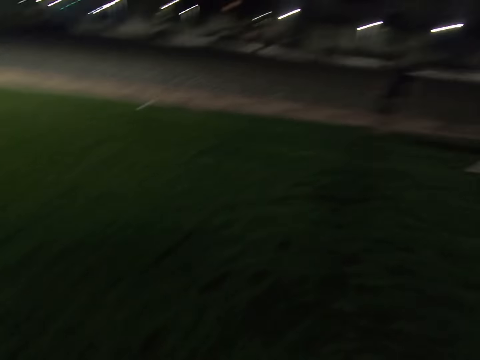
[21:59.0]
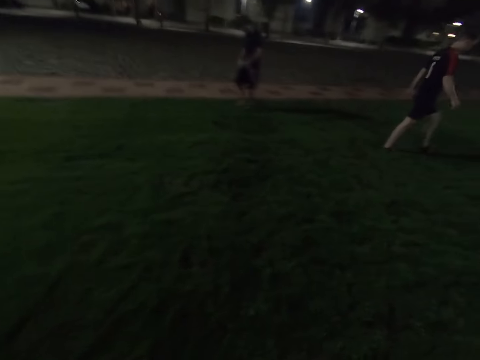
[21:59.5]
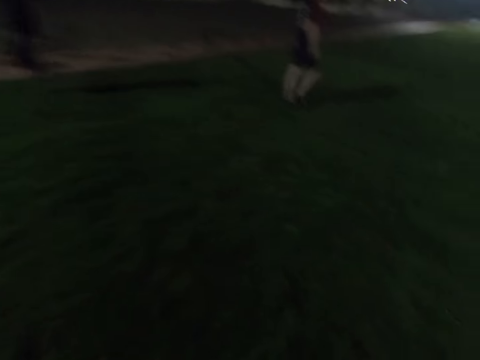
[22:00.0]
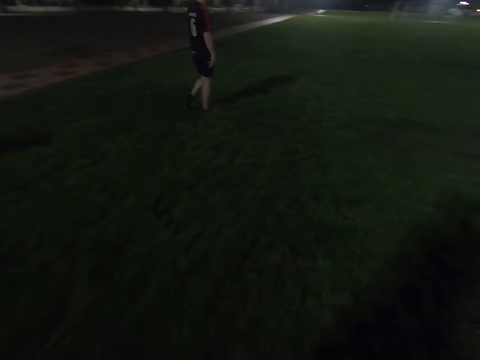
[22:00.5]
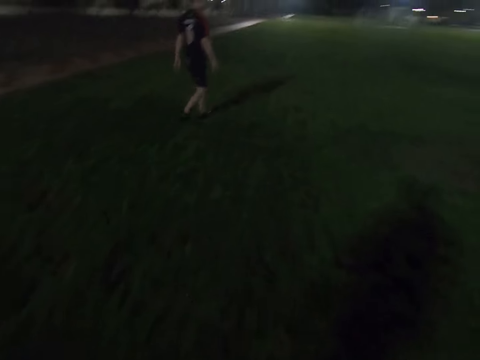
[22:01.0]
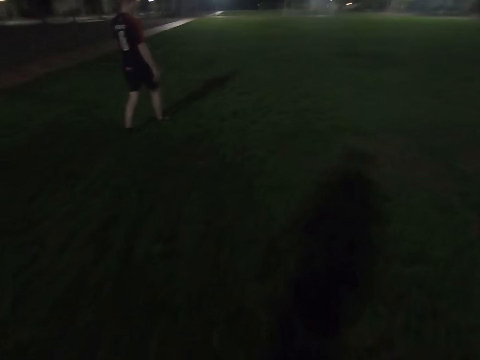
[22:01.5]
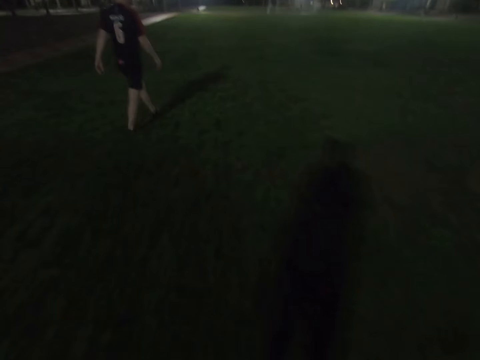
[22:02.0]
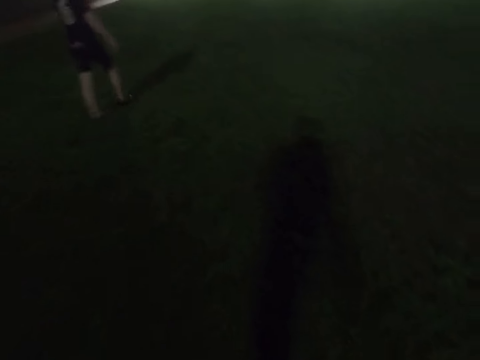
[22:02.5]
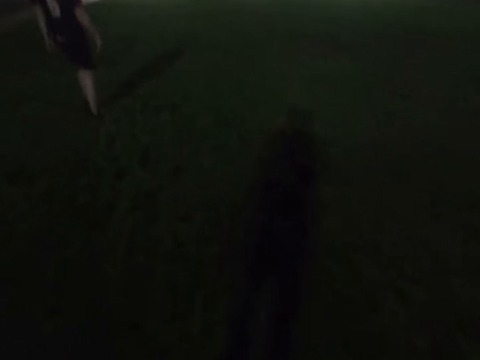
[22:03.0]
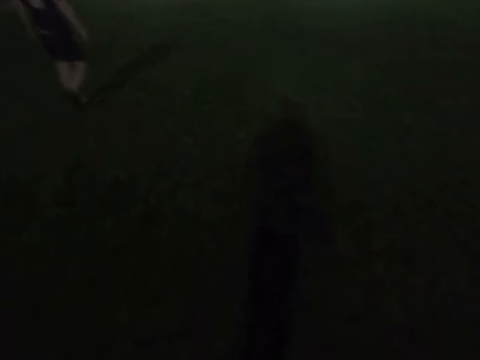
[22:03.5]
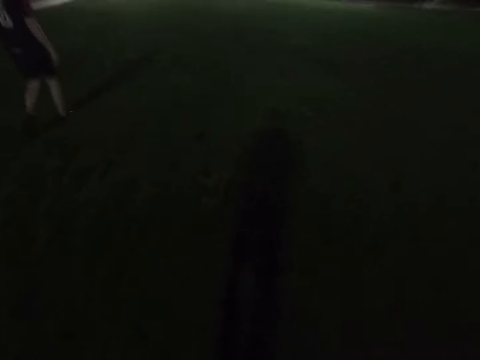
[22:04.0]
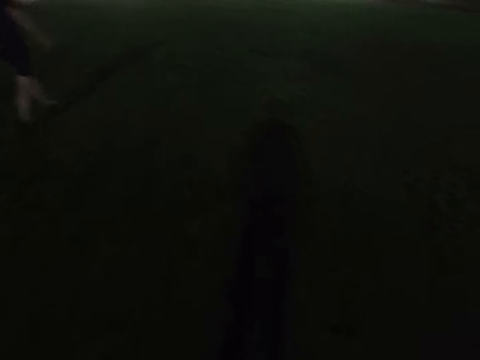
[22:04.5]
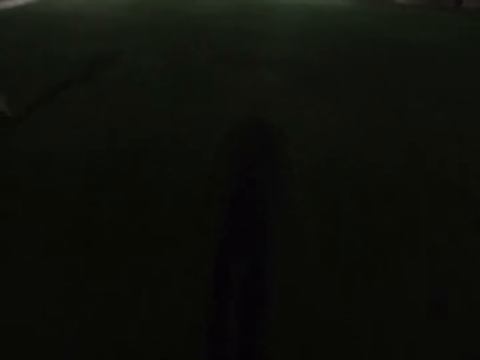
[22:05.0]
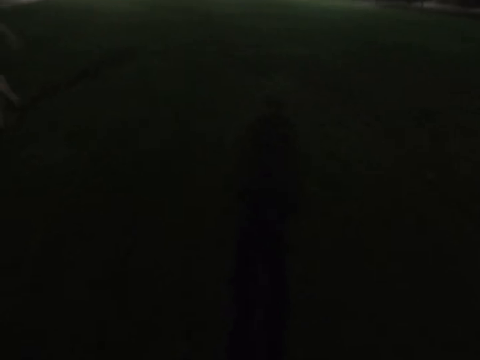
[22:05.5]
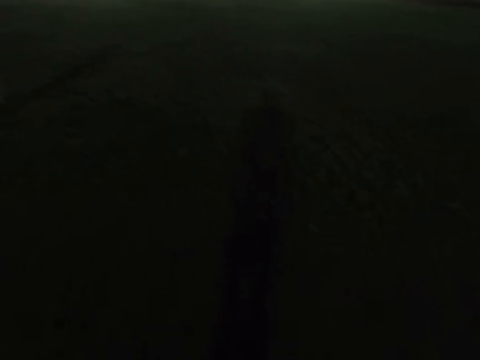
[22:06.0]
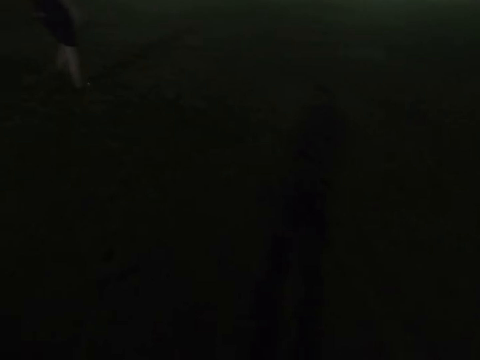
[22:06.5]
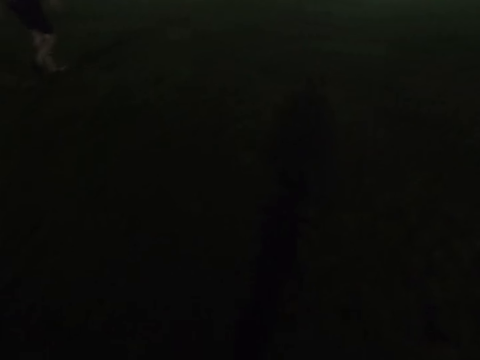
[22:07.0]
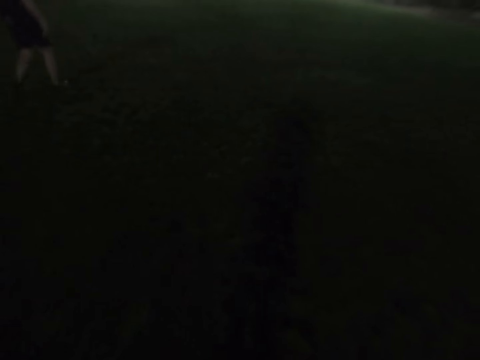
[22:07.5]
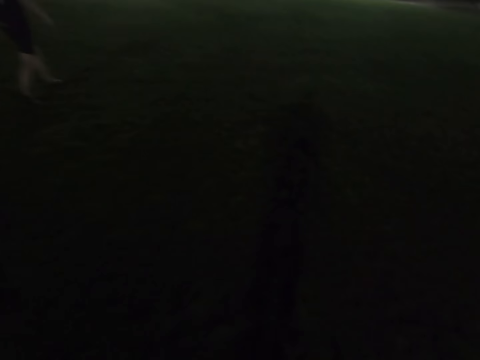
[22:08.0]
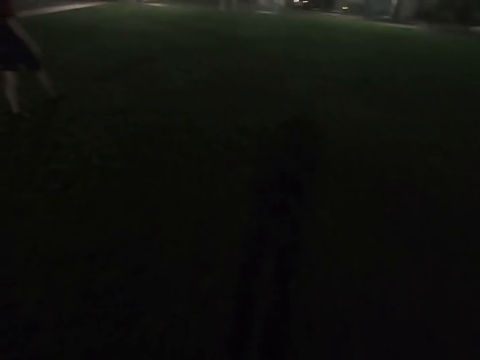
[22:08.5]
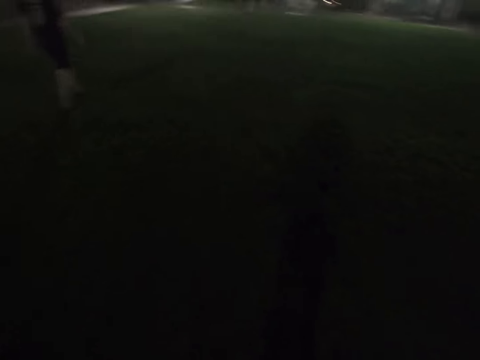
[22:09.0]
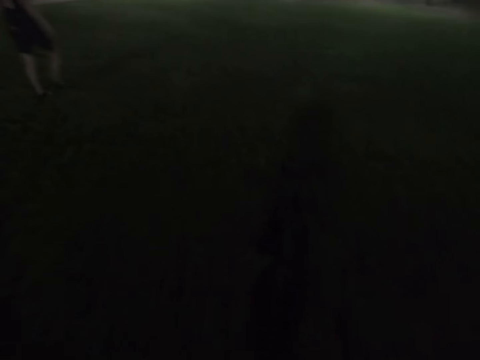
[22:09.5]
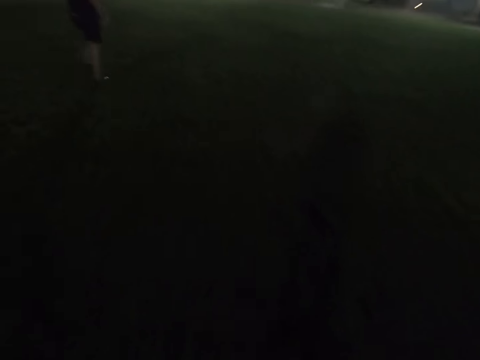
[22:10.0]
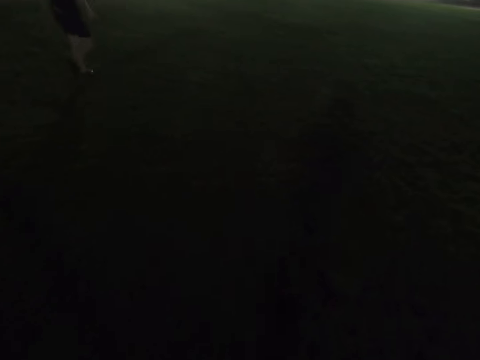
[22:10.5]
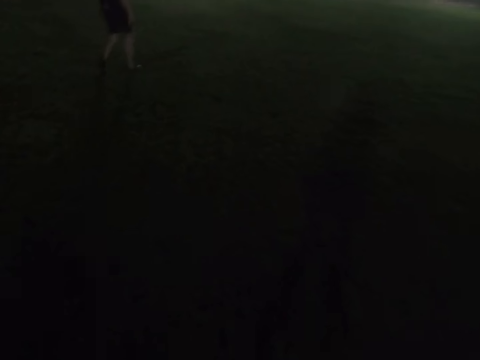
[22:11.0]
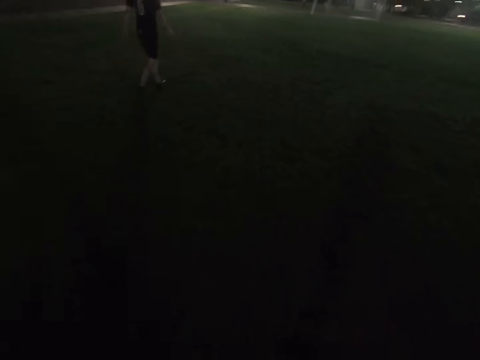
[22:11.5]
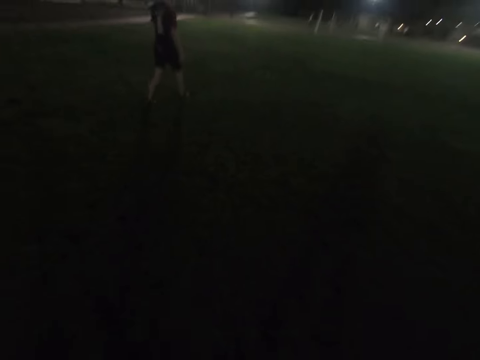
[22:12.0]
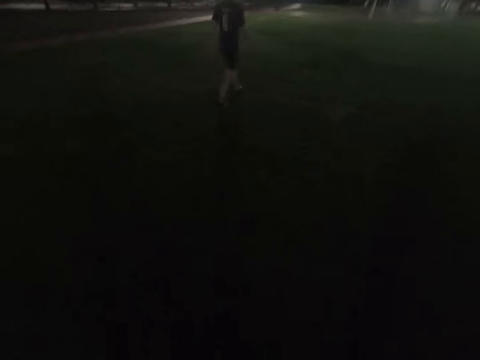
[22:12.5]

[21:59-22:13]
A man walks across the field. The camera wearer walks across the field. The man walks around the field.

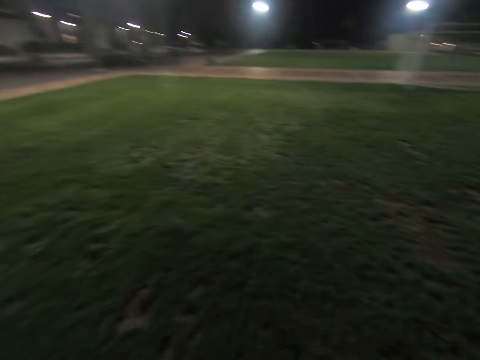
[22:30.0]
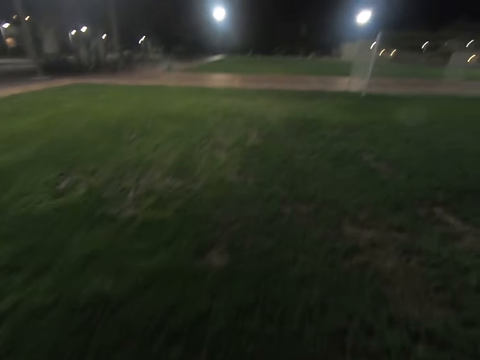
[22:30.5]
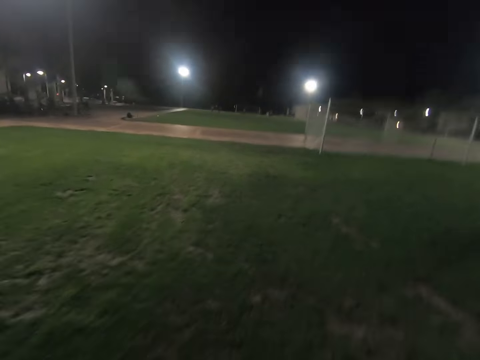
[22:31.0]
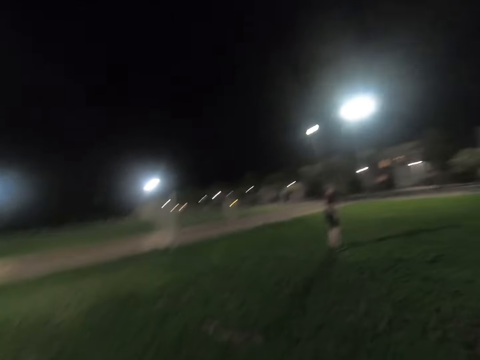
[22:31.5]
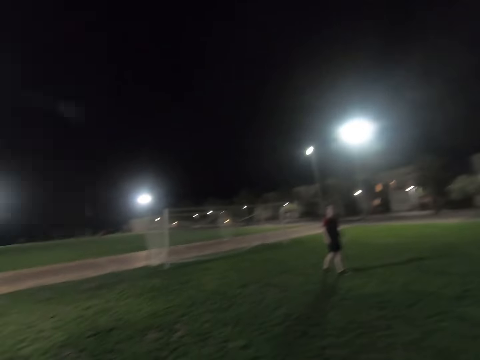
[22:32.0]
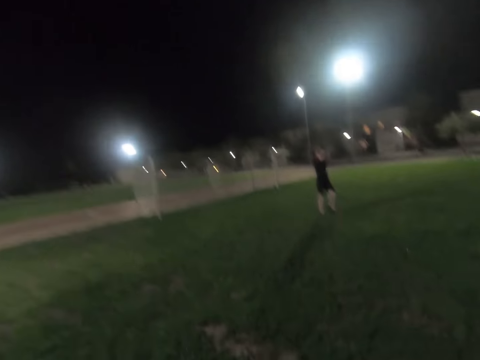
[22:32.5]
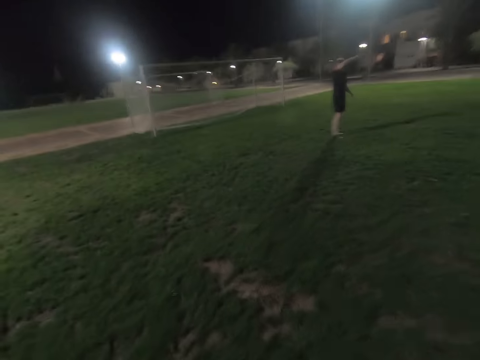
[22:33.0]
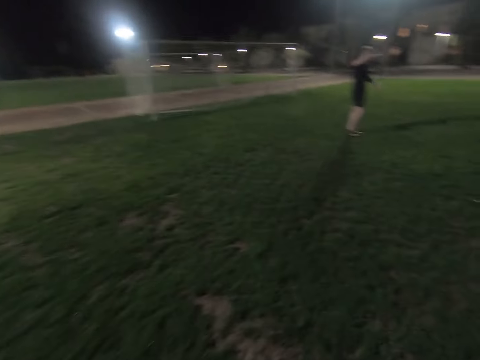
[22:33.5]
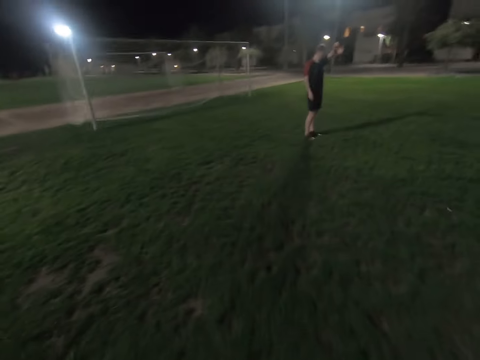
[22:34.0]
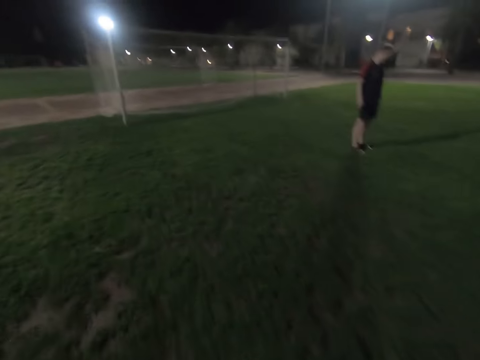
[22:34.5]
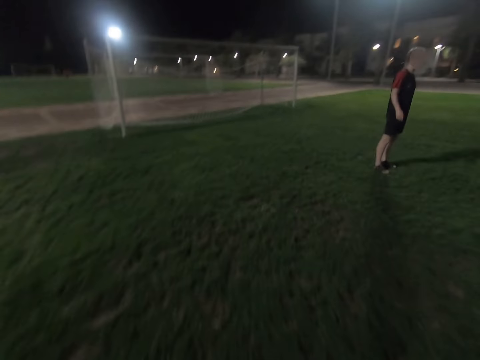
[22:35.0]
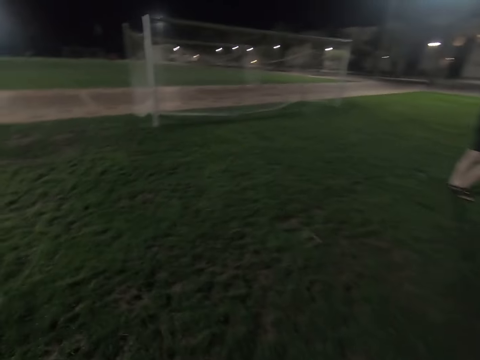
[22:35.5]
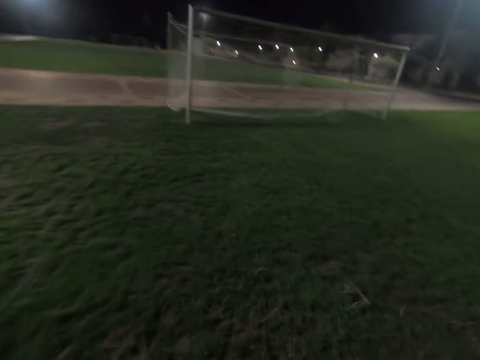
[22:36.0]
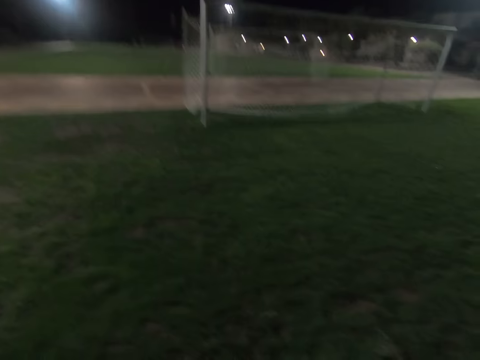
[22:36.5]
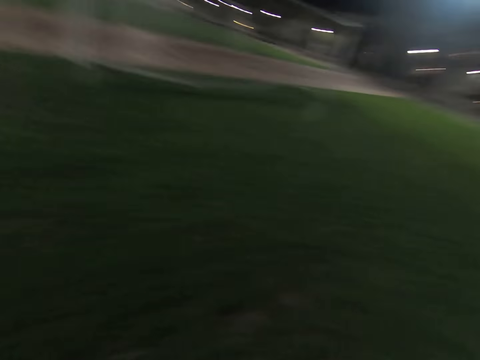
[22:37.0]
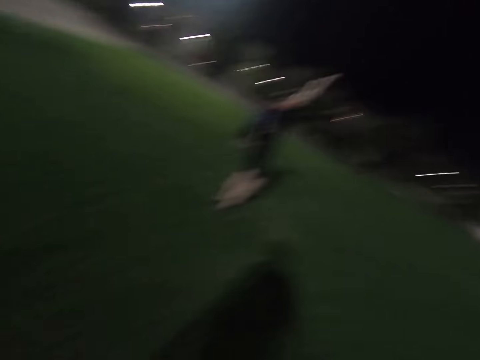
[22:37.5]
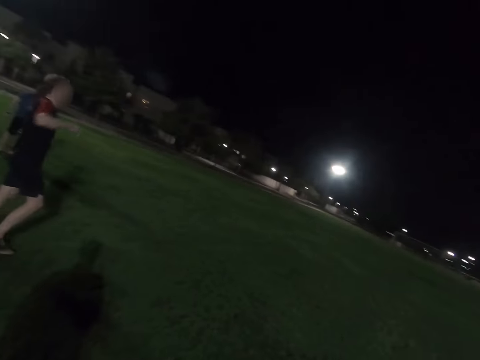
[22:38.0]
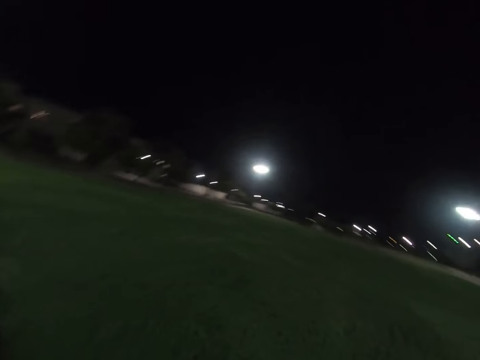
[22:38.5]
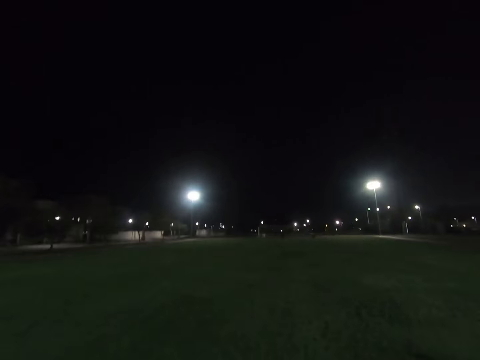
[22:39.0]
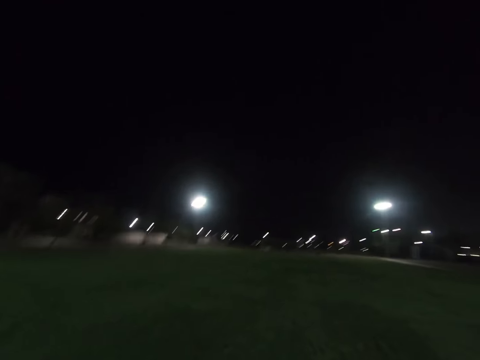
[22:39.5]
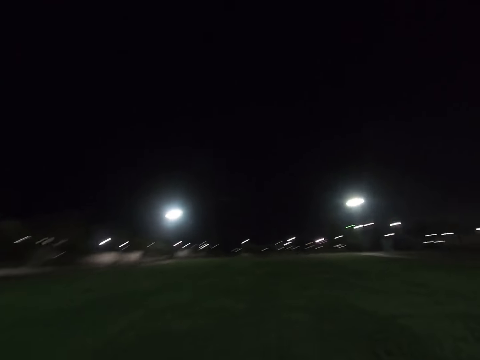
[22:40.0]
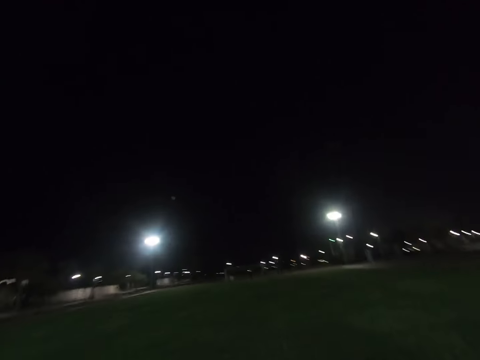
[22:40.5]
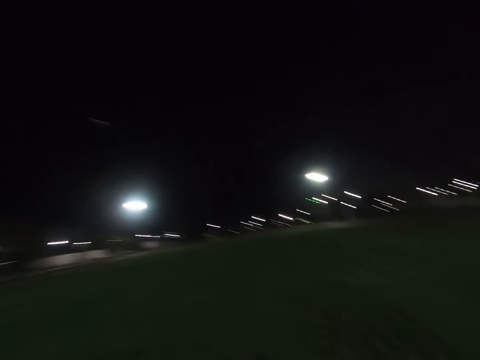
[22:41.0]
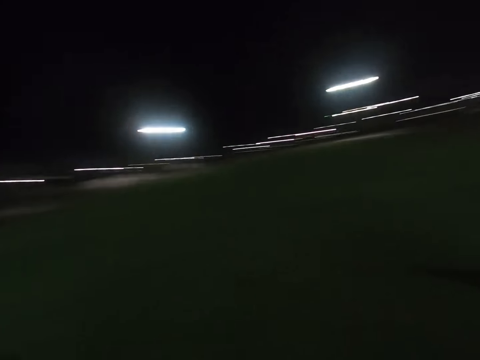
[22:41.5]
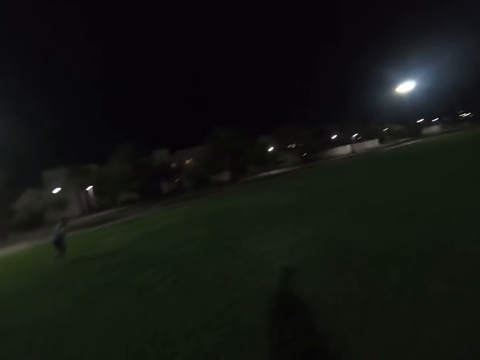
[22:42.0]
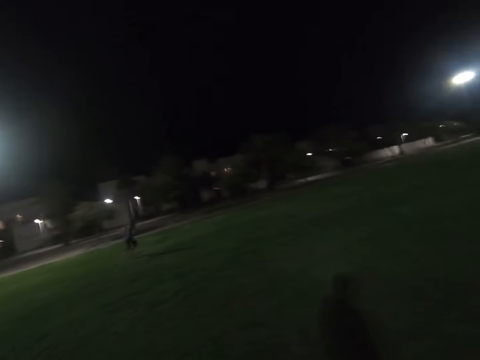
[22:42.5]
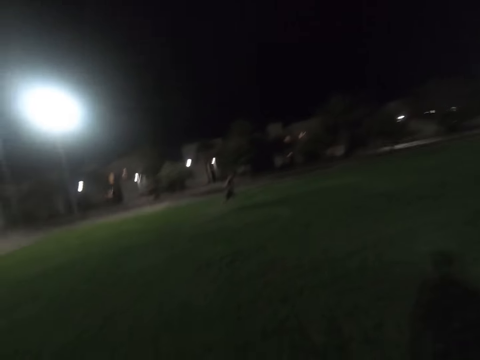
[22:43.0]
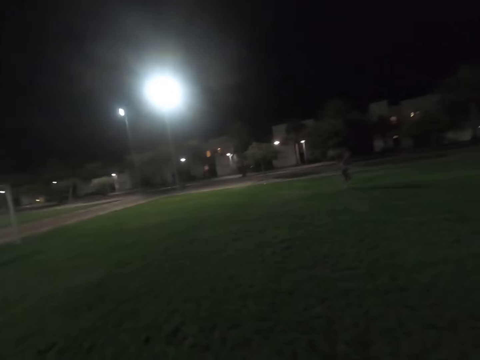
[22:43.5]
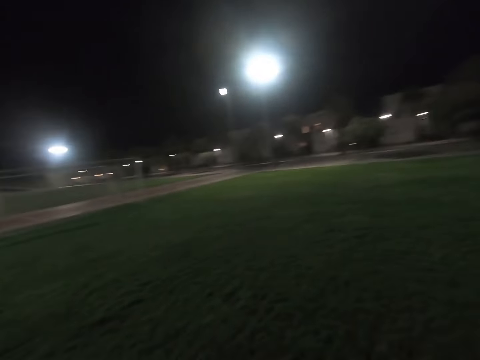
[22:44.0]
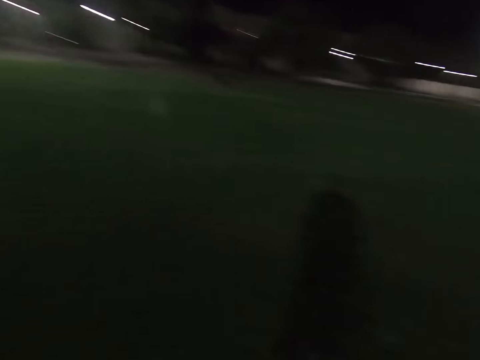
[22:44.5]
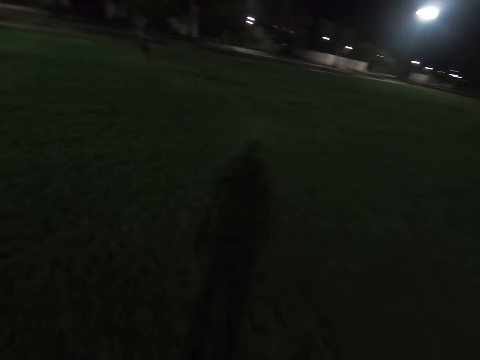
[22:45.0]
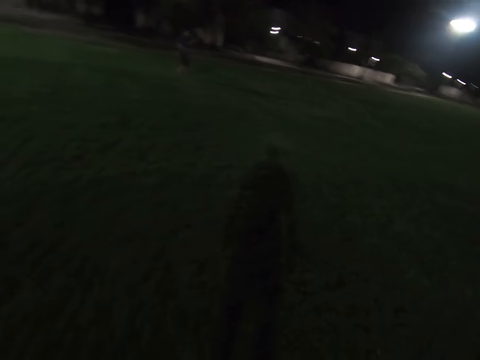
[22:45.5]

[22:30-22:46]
A man raises his hands. The man wipes his face with his arms. The man walks around the field.
